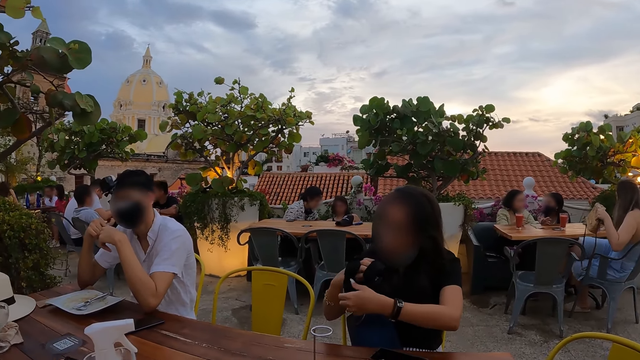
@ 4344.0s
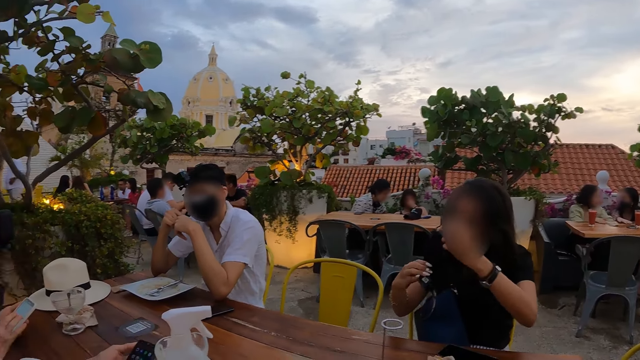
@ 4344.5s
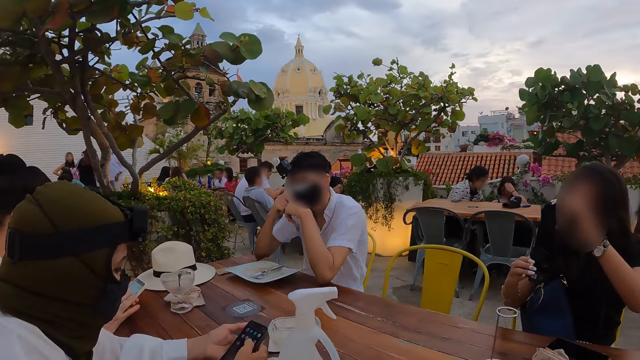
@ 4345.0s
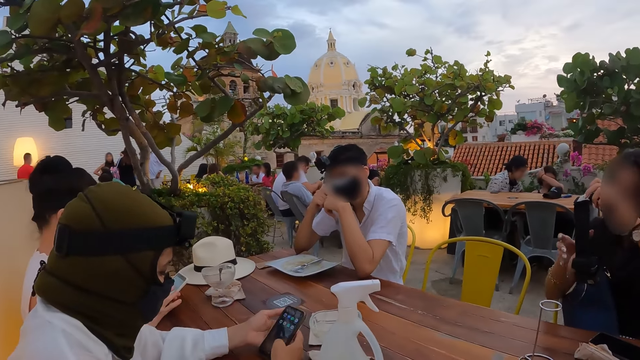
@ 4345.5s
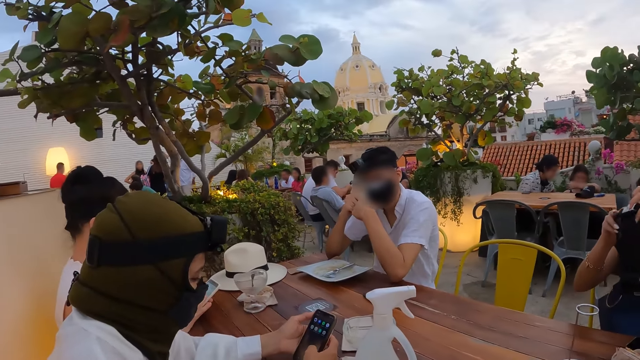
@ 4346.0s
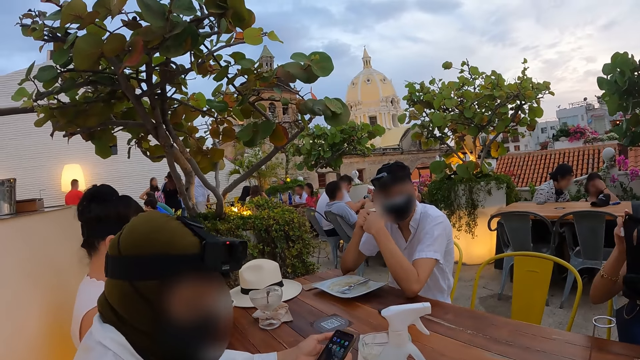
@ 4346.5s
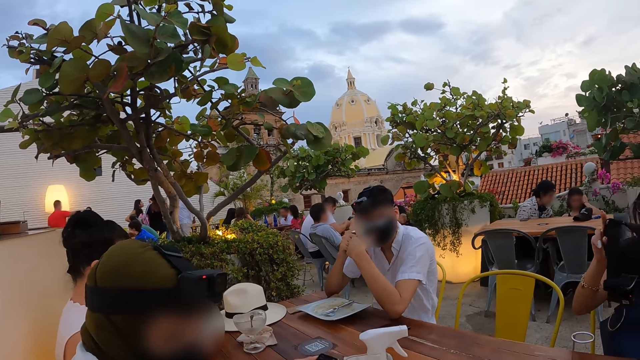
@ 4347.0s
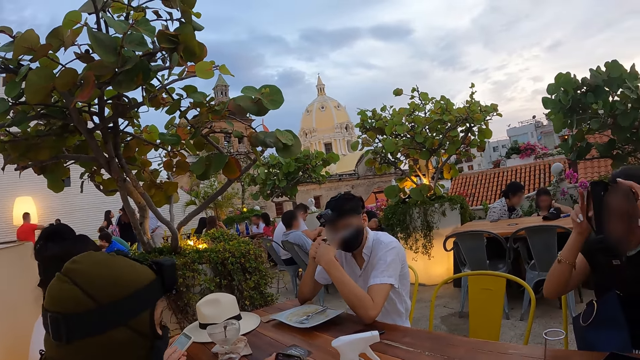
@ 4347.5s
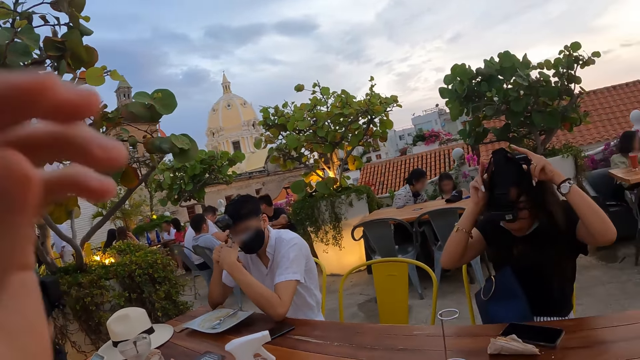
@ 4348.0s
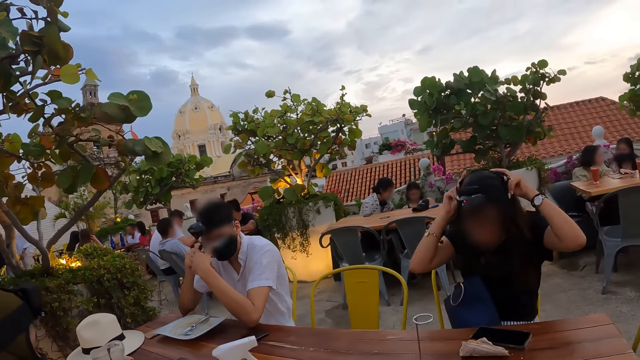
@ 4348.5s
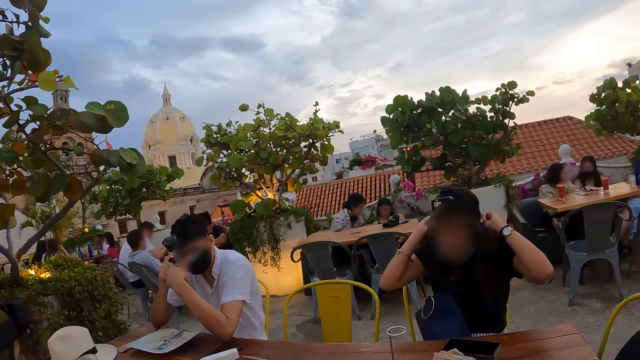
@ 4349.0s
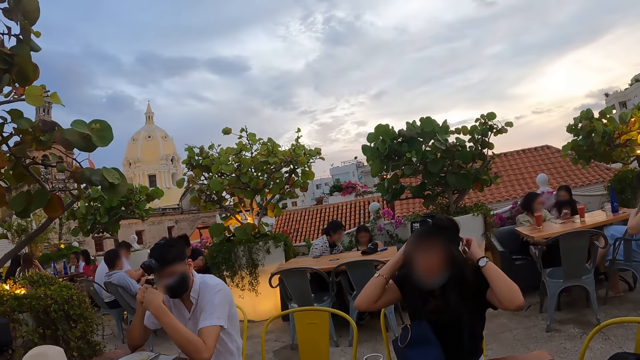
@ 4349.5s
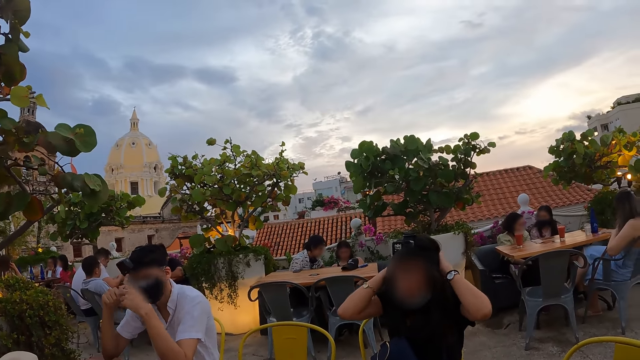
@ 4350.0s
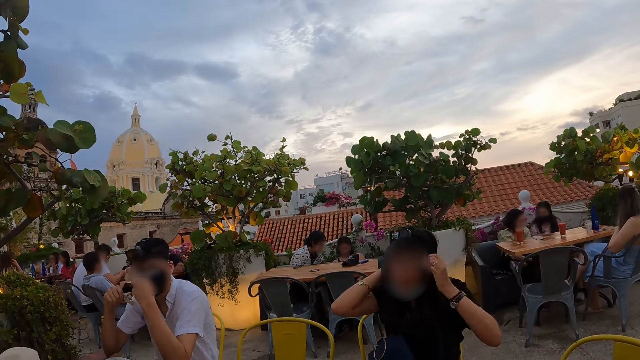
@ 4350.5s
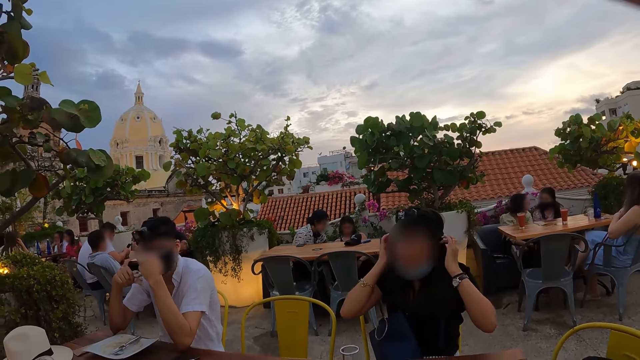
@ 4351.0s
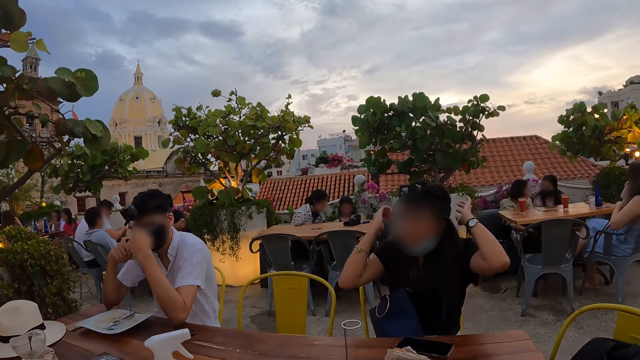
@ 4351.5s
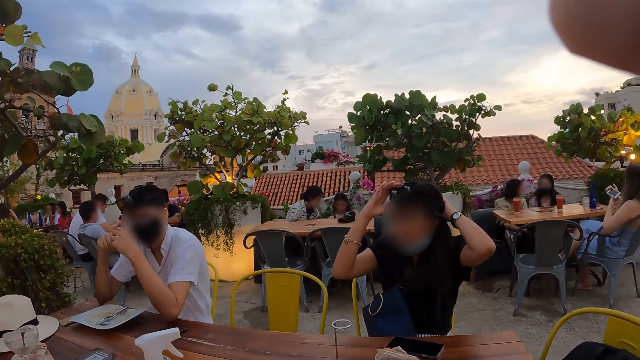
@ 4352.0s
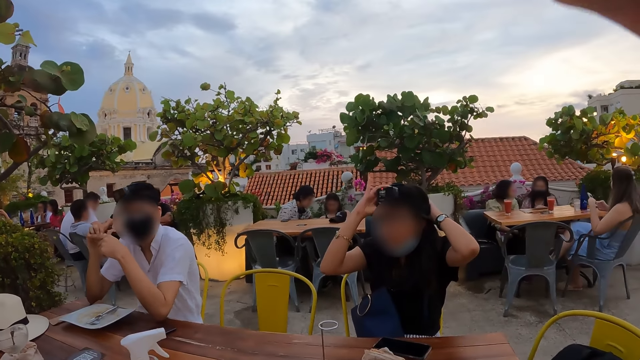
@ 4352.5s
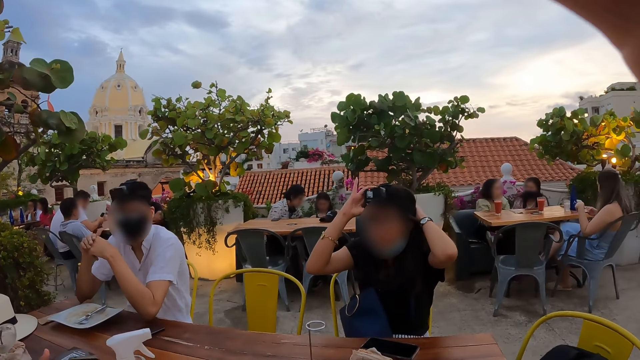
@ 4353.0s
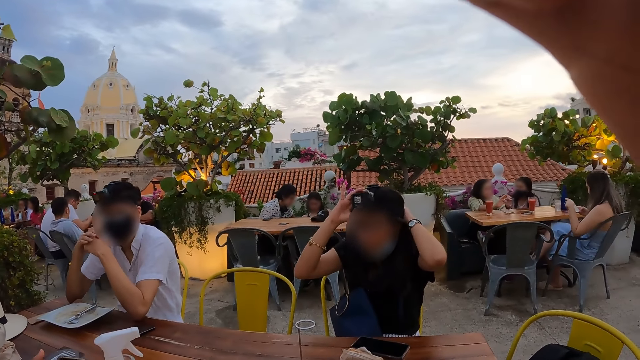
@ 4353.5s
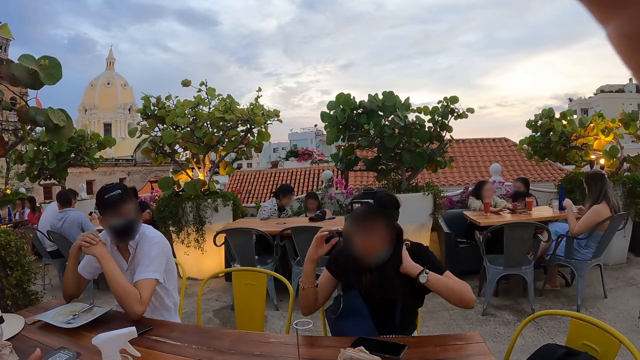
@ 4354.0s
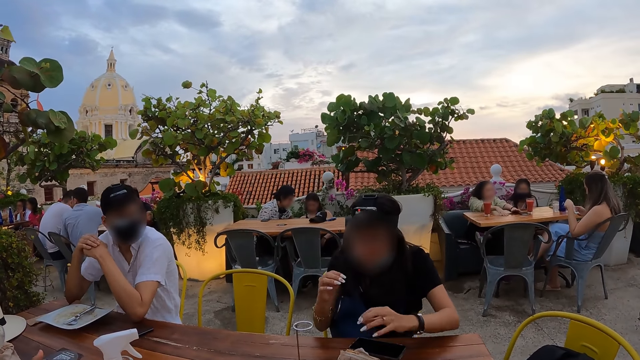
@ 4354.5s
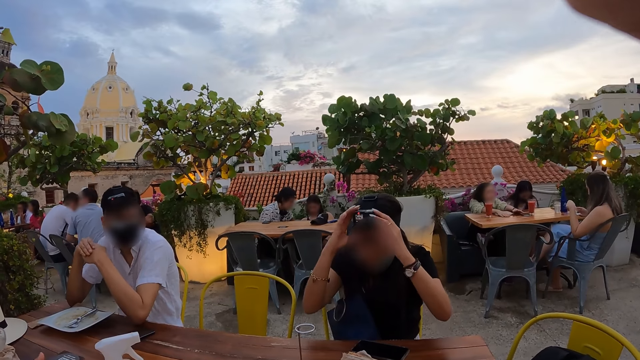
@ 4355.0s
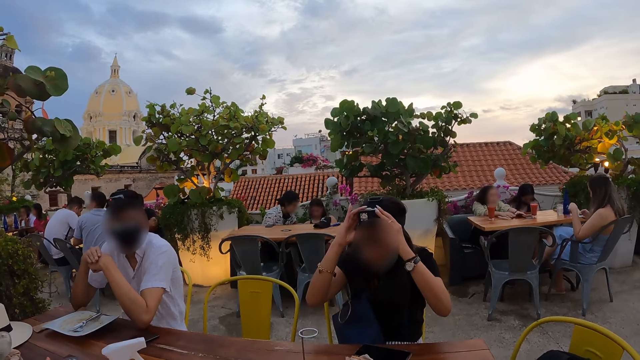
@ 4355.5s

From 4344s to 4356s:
A man operated a phone in his hands. A woman wears a camera in her hands on her head. The camera wearer adjusts a camera on his head with both hands. He lifts the hand.

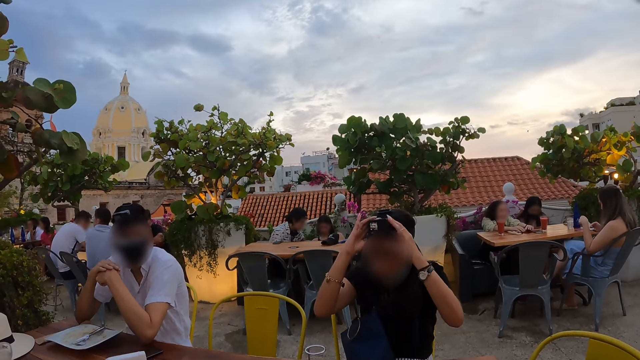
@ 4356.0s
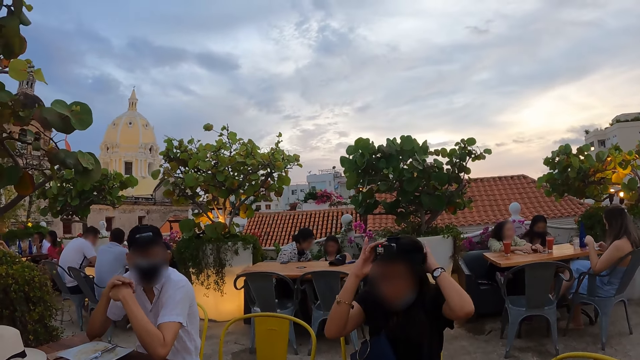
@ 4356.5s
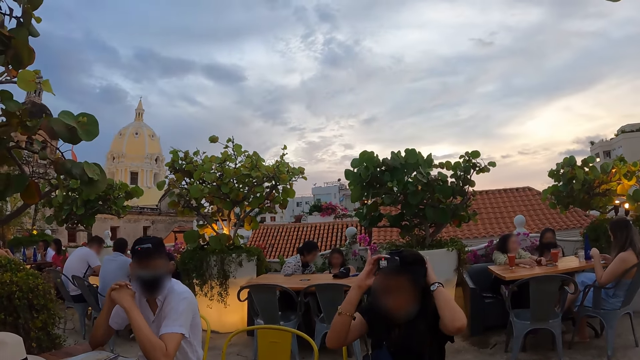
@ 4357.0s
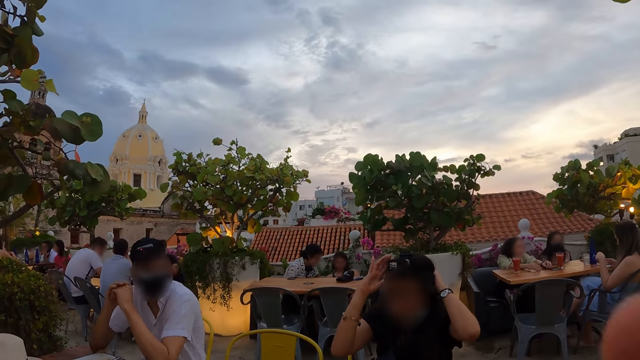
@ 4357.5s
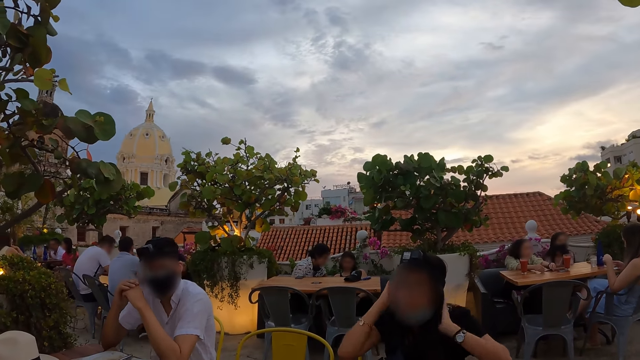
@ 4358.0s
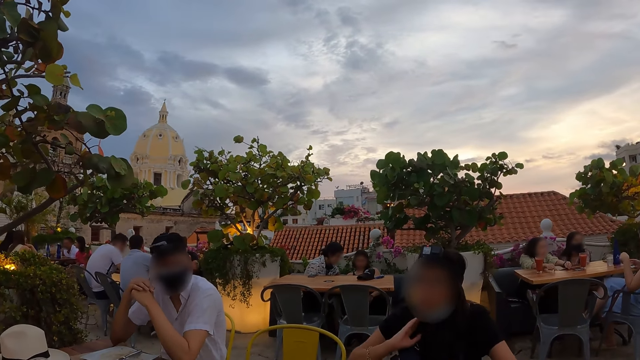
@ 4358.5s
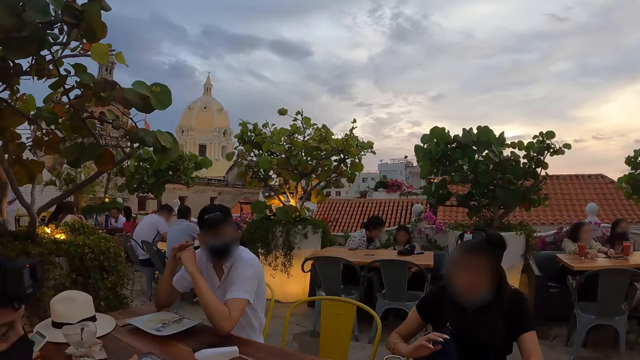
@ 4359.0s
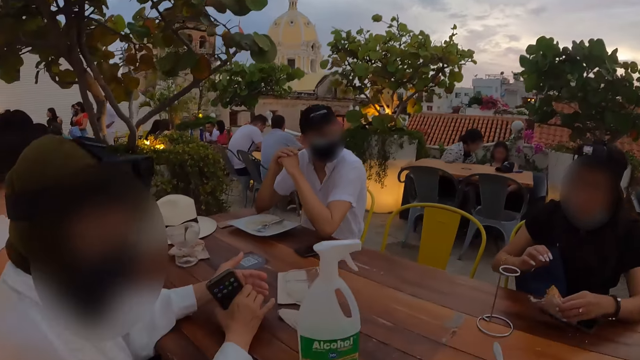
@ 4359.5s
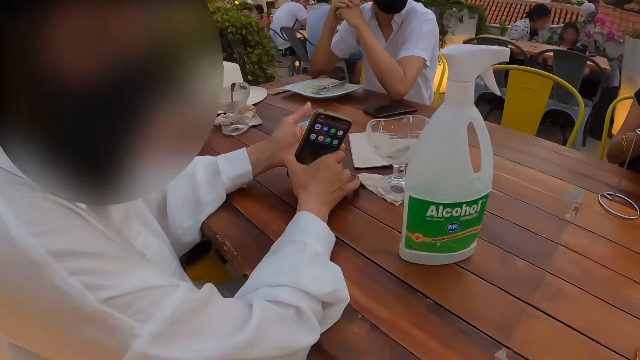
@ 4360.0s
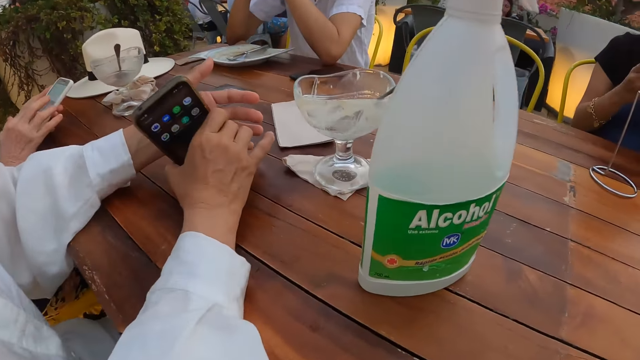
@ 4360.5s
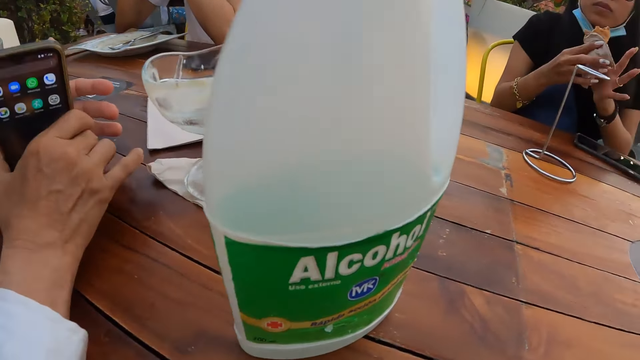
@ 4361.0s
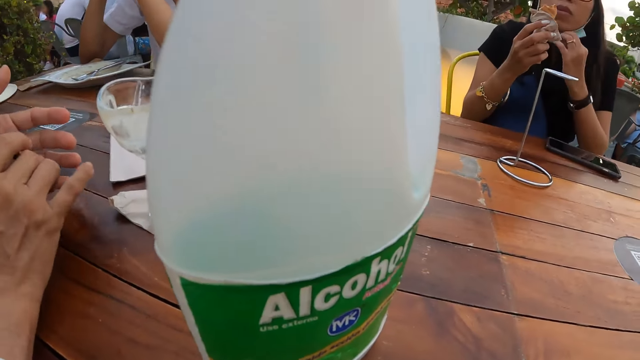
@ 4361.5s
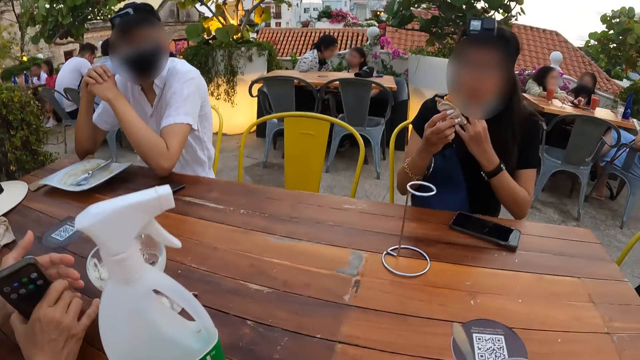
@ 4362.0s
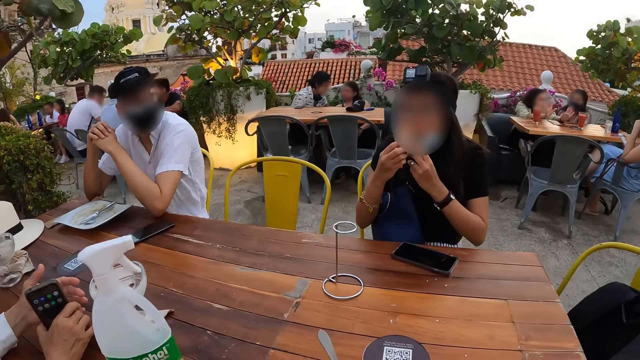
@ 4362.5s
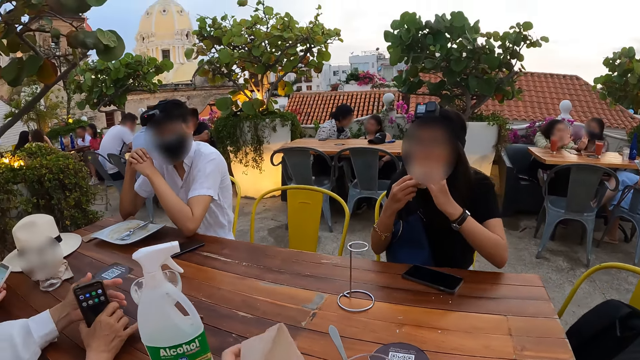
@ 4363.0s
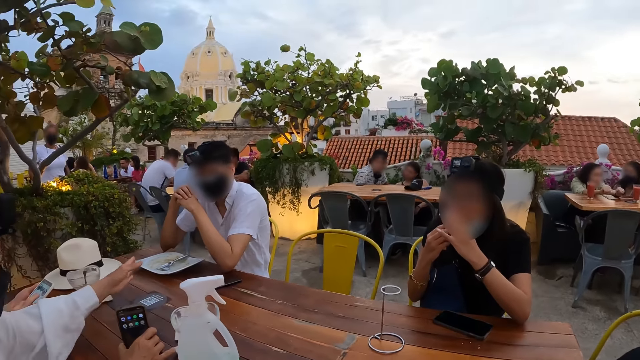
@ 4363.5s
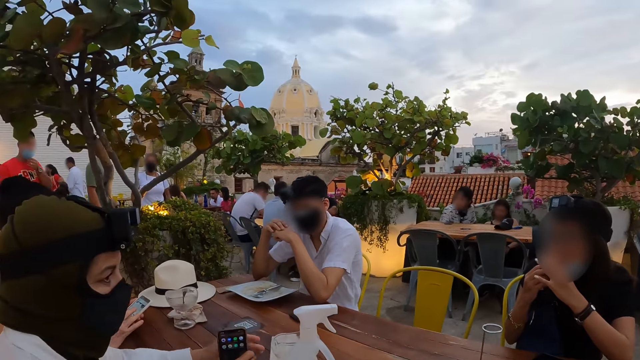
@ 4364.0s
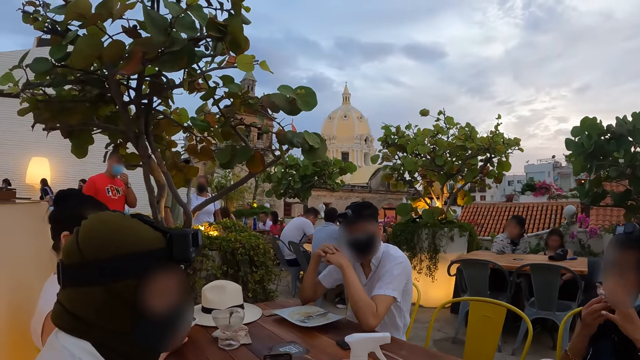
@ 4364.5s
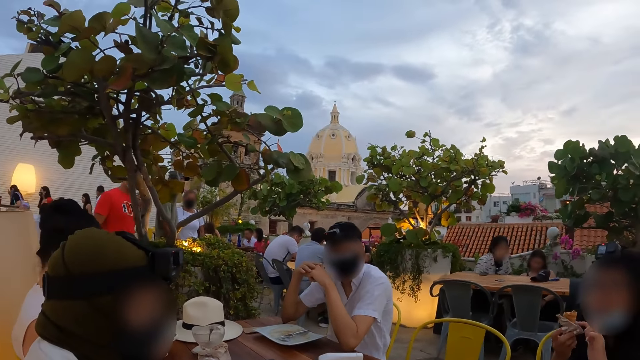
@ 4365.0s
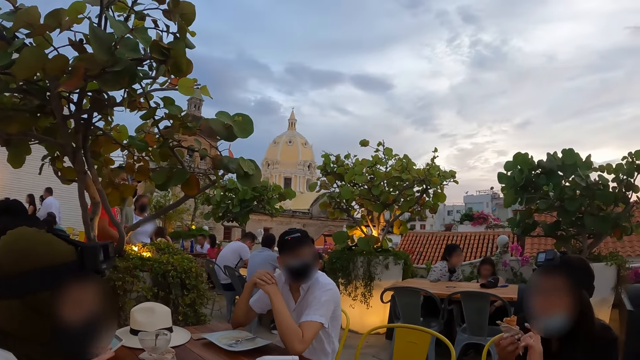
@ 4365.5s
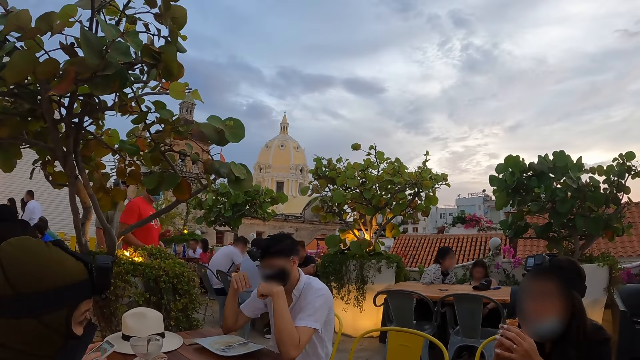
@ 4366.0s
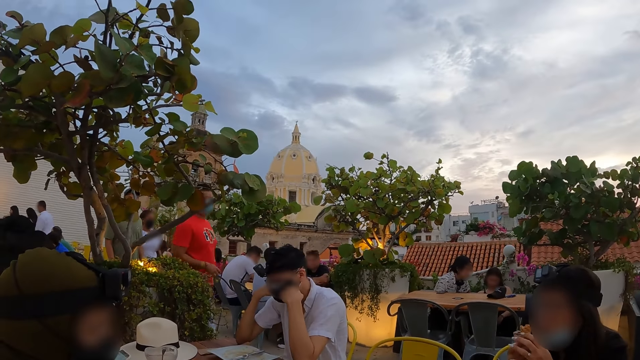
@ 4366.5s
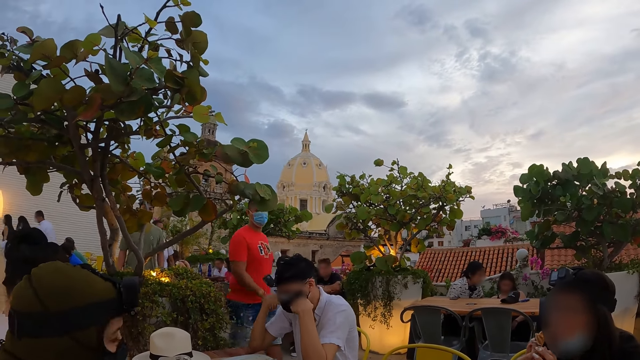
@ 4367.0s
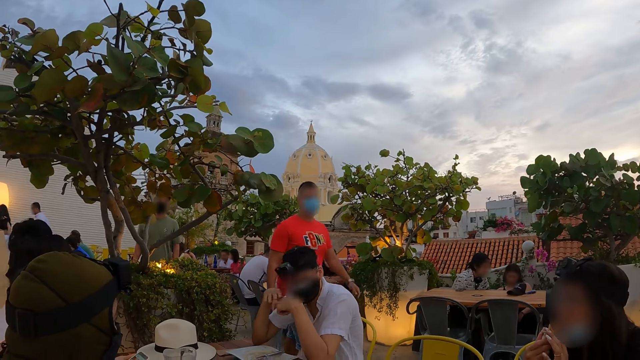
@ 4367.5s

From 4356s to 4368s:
A woman sets her hair with her hands. She holds a sausage roll in her left hand and picks something. A man holds a phone. Another woman holds the phone in her right hand on the table. A third woman operates the phone in her hands with her right index finger. The first woman passes the sausage roll in her left hand to her right hand. The camera wearer looks at the container on the table. The first woman eats from the sausage roll in her right hand. The camera wearer looks around the park. The first woman holds the sausage roll in her right hand.
